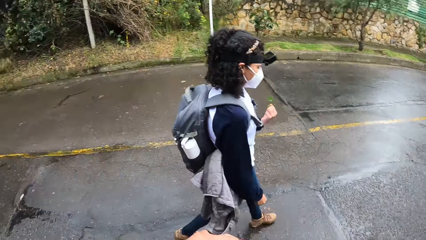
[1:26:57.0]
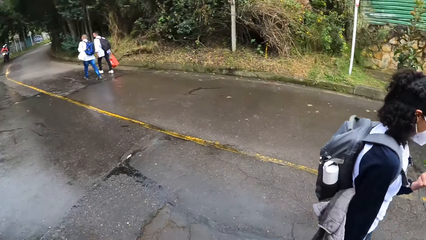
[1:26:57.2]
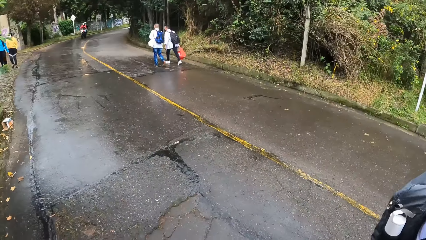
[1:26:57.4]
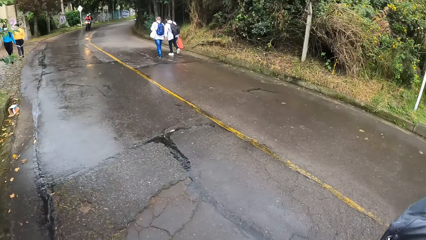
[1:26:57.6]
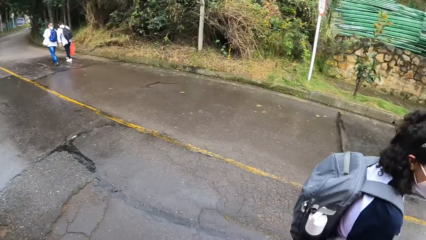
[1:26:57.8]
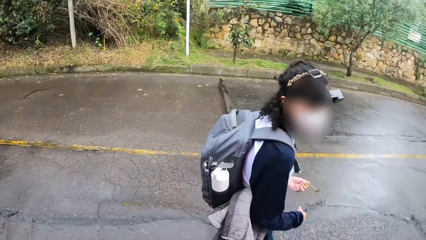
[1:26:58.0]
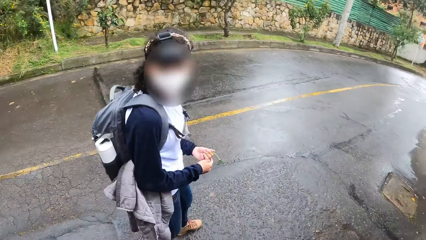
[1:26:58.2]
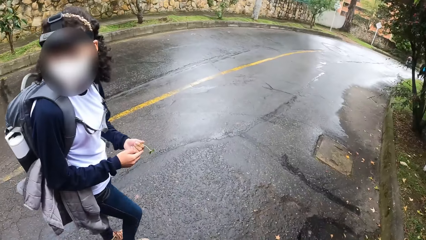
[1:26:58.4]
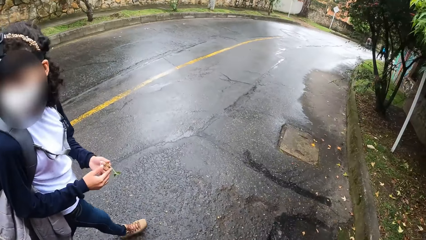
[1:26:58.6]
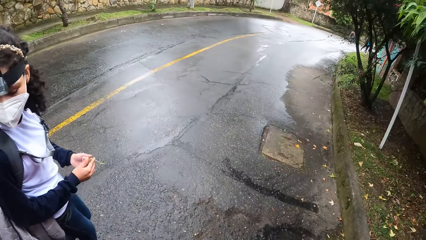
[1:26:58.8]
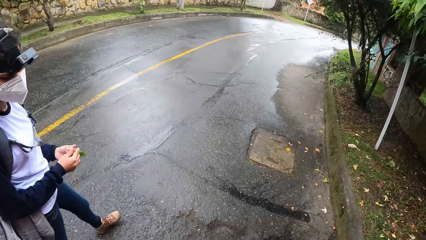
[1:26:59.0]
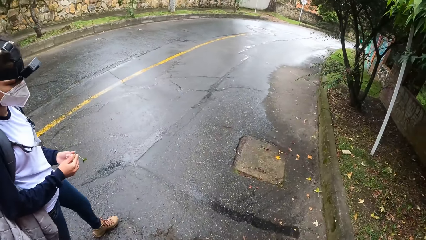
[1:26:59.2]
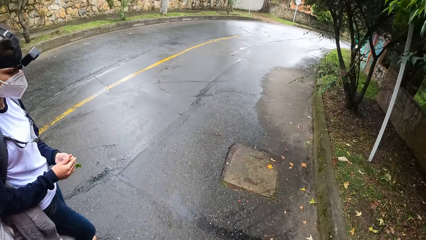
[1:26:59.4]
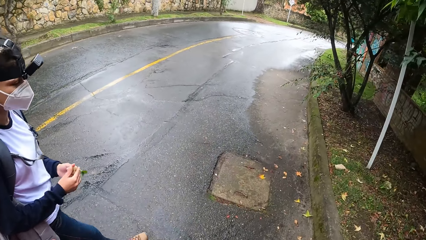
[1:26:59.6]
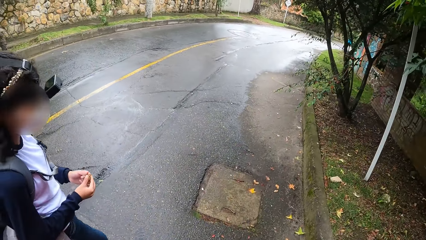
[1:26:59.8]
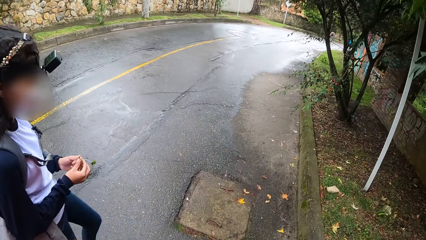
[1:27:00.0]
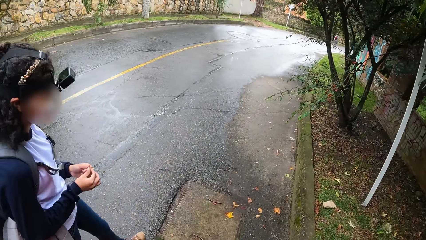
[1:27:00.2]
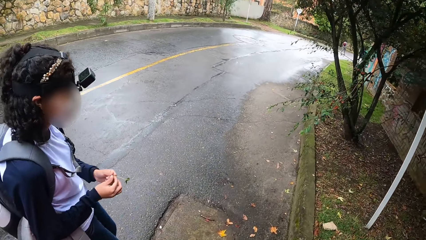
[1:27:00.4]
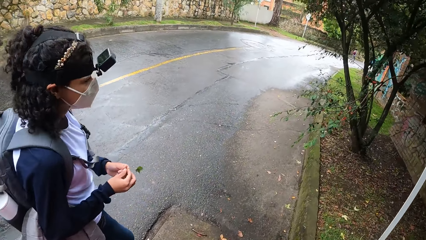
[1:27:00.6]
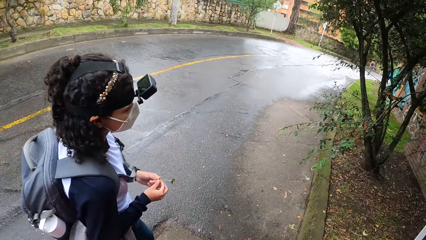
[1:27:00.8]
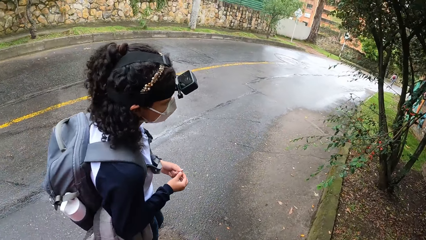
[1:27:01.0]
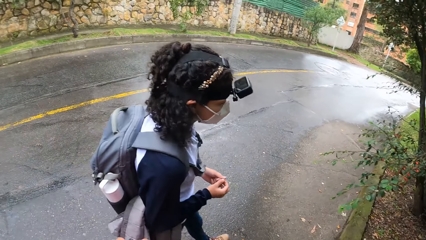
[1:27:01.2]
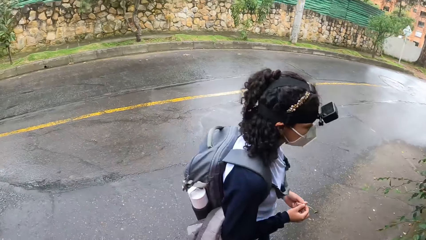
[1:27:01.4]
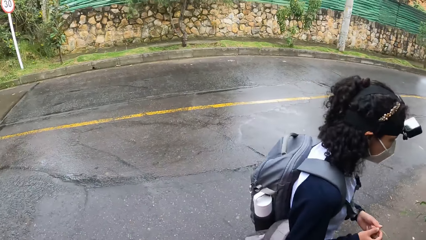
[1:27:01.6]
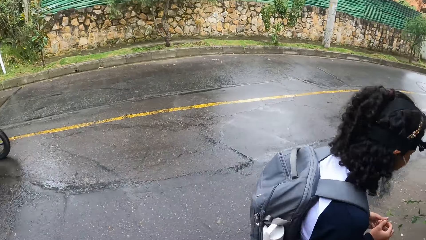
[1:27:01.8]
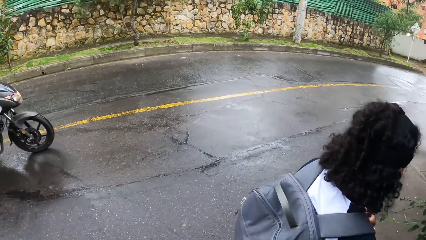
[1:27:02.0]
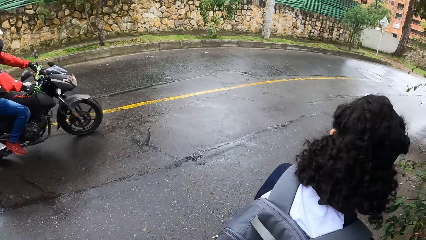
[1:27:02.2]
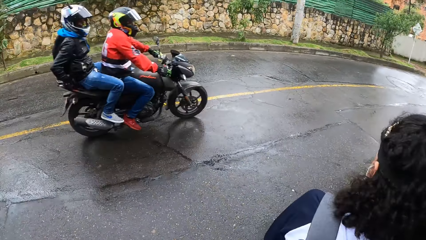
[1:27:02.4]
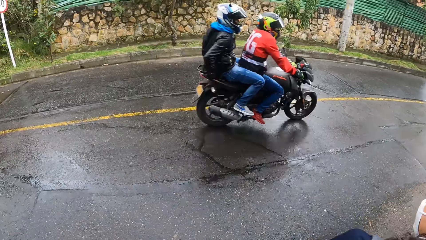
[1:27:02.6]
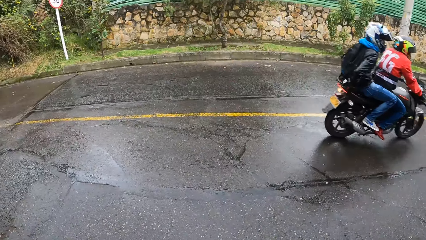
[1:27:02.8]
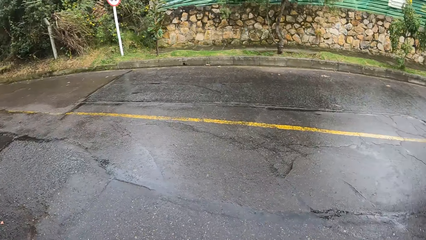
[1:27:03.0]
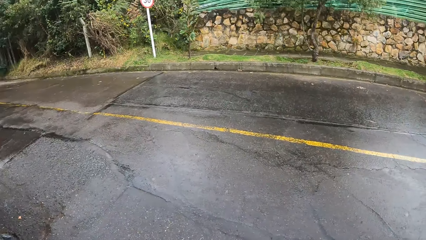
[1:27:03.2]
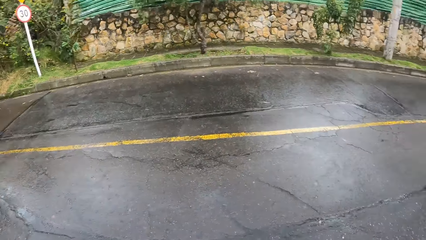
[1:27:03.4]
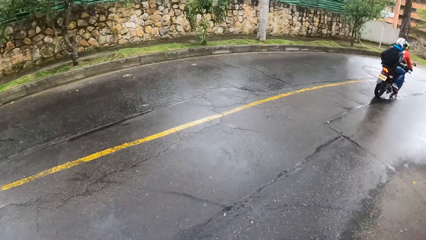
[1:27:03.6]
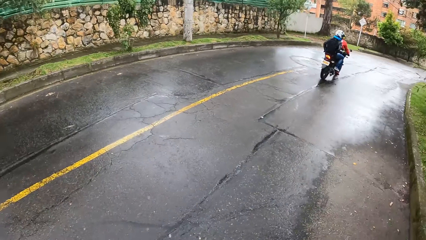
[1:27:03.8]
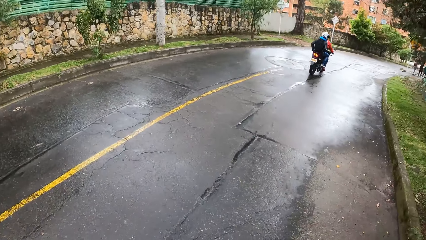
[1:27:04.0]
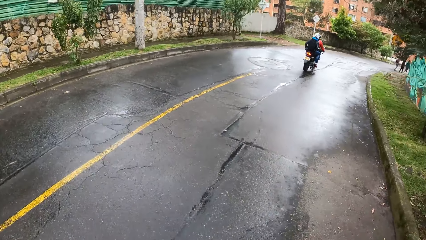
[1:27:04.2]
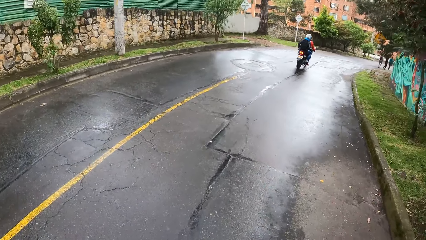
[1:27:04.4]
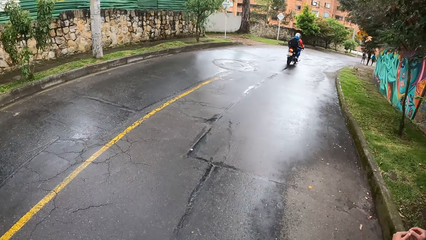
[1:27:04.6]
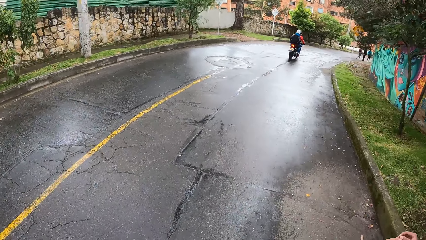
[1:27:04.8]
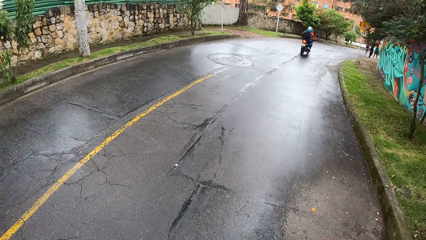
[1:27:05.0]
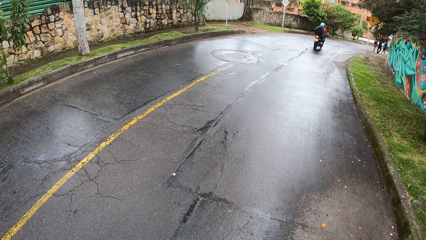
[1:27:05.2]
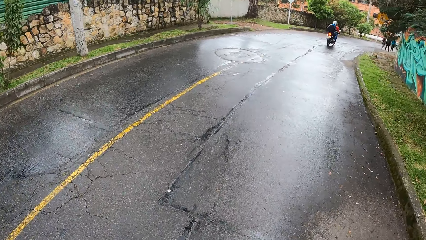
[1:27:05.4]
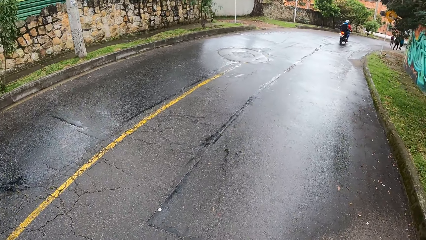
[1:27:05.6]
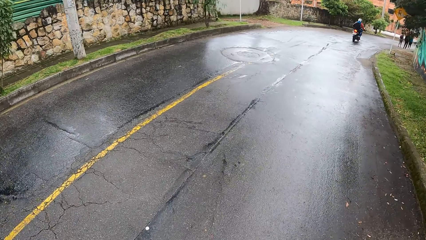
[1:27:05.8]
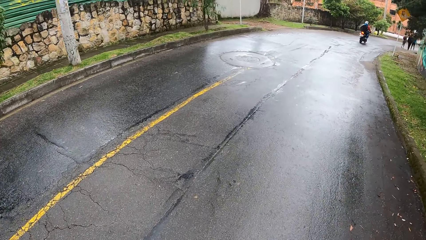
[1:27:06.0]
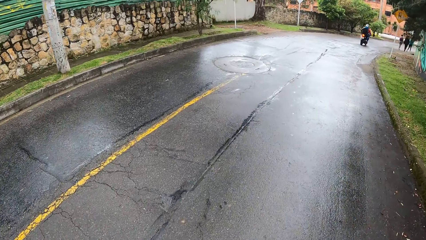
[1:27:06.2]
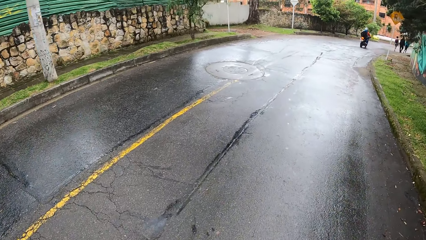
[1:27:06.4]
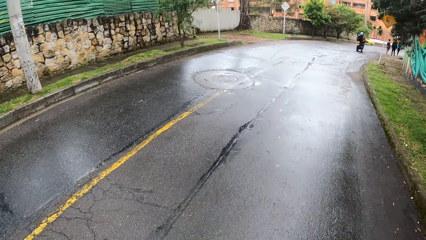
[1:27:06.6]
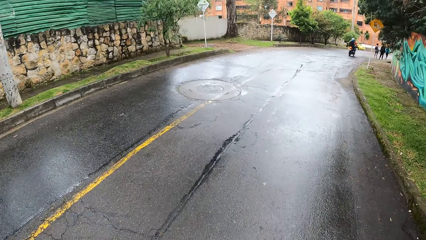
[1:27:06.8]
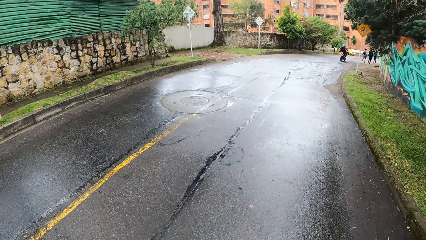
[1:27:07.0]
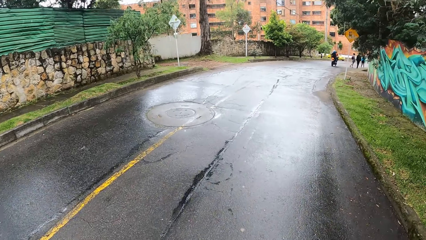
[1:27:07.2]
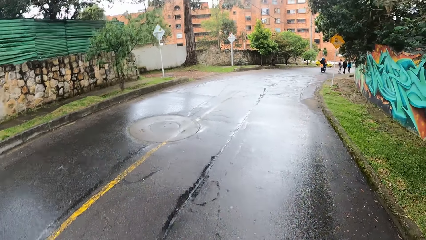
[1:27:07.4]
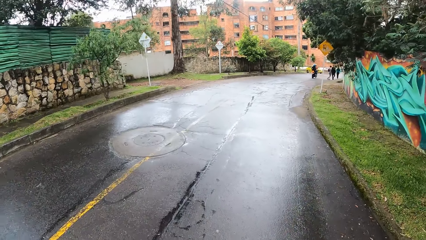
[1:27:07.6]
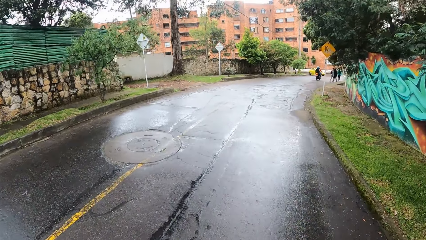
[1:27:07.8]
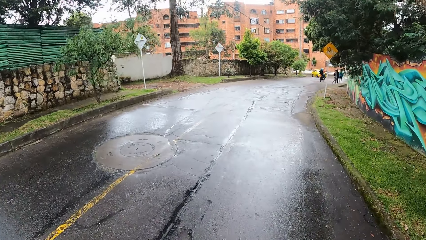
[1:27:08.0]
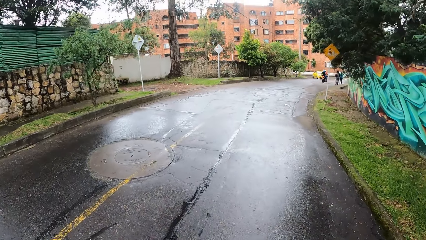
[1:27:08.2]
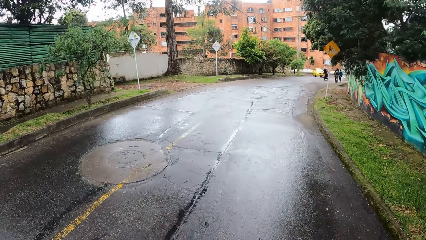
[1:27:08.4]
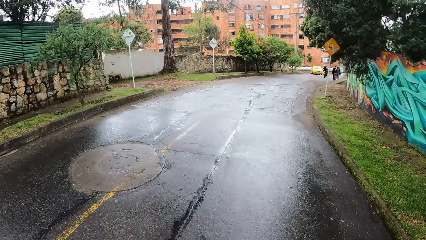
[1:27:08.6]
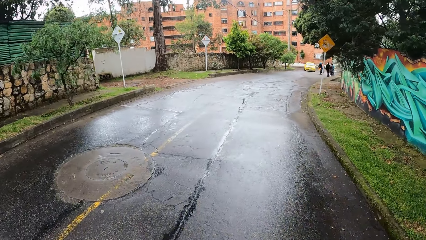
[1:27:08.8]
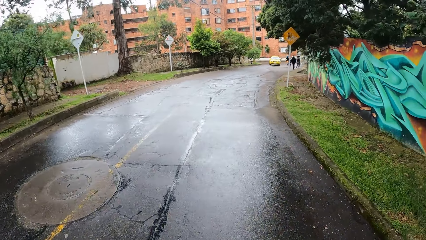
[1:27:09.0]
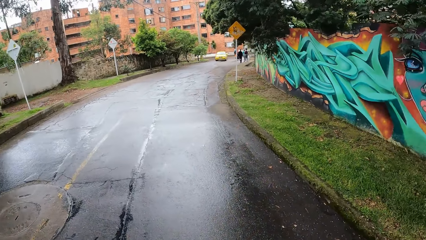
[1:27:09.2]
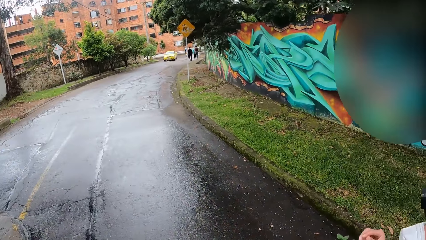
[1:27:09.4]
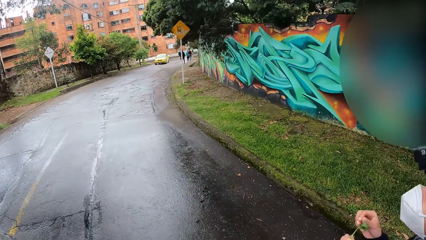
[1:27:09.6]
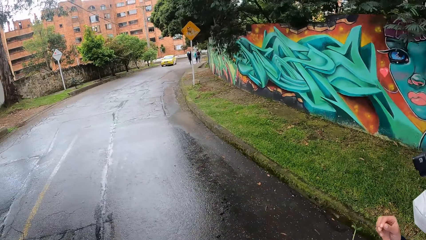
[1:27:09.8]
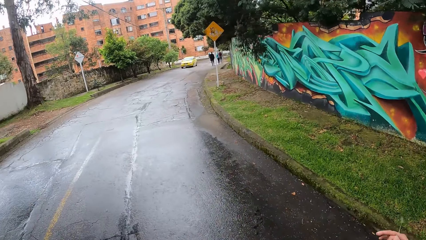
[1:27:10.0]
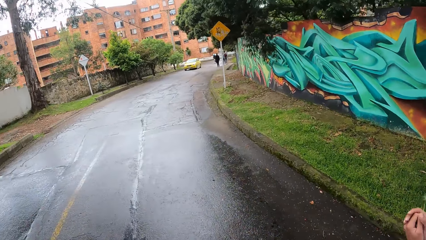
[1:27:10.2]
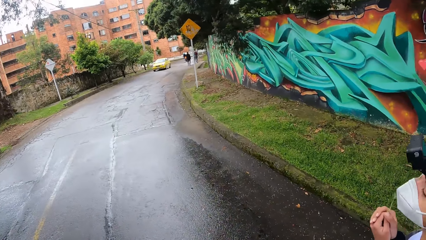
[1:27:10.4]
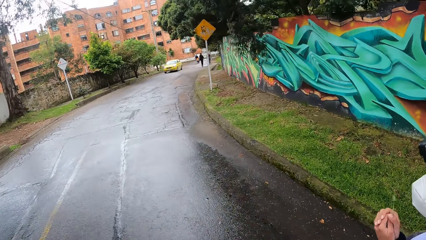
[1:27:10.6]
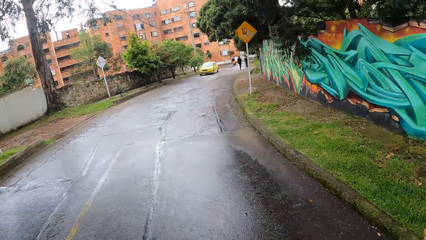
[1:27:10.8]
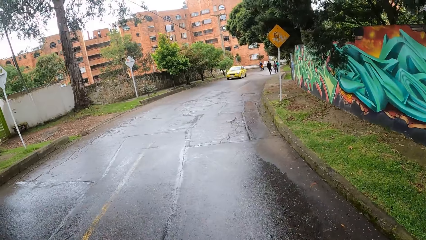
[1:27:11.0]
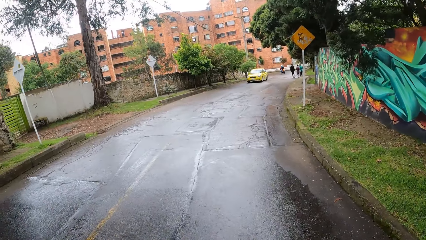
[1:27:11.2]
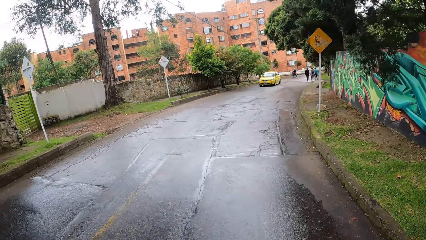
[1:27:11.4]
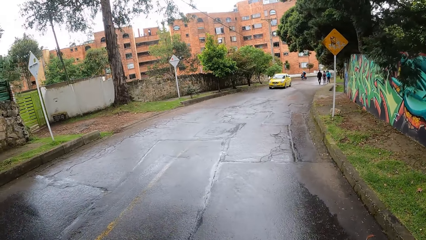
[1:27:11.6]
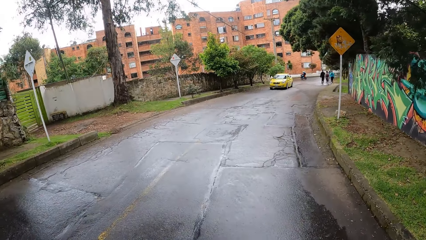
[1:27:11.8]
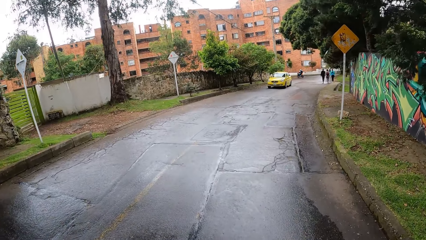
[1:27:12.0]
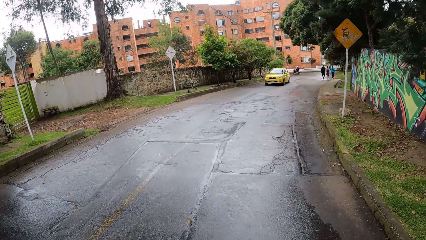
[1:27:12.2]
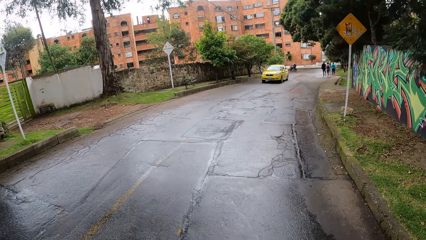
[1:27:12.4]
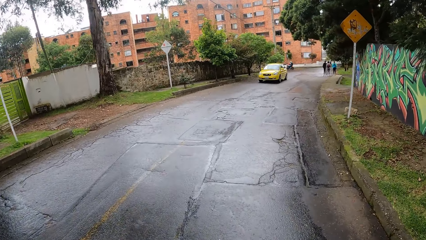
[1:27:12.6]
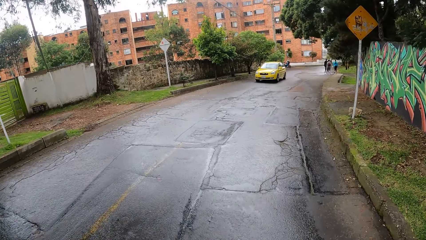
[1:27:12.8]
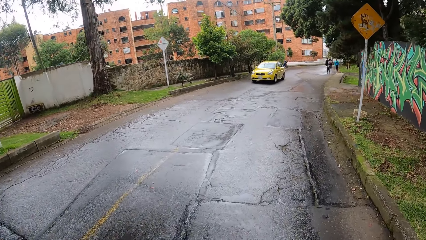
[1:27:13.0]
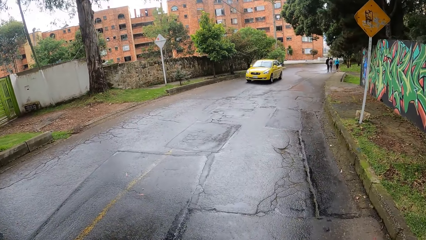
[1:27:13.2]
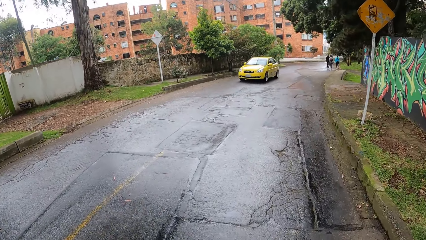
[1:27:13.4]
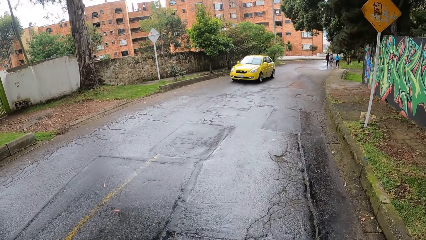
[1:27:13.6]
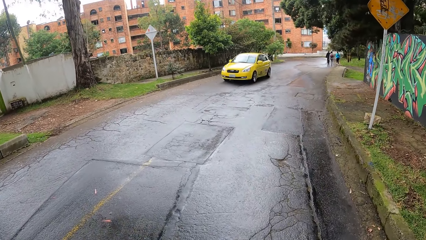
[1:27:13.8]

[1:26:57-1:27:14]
The camera wearer looks around the road. The woman holds the leaf with both hands. The camera wearer walks on the road. A man and another man on a motorbike ride past the camera wearer. The camera wearer looks at the motorbike. They walk on the road. The woman holds the leaf with her left hand. The woman holds the leaf with both hands.
